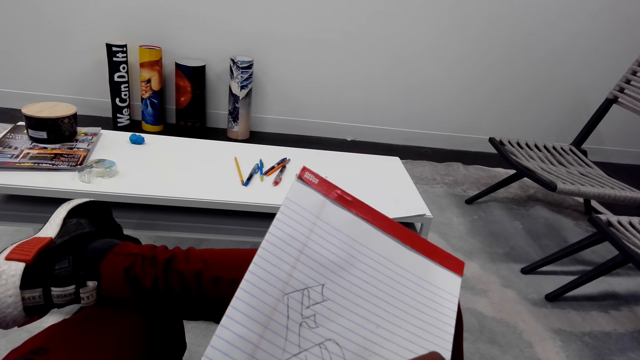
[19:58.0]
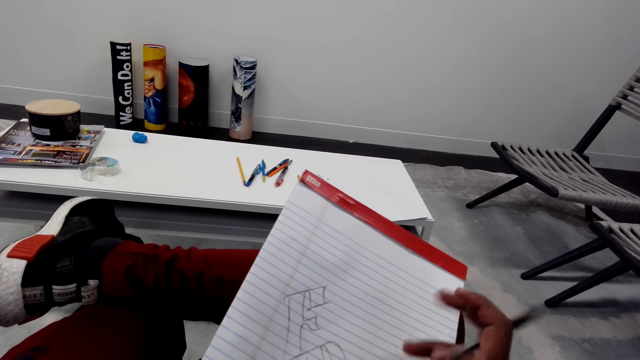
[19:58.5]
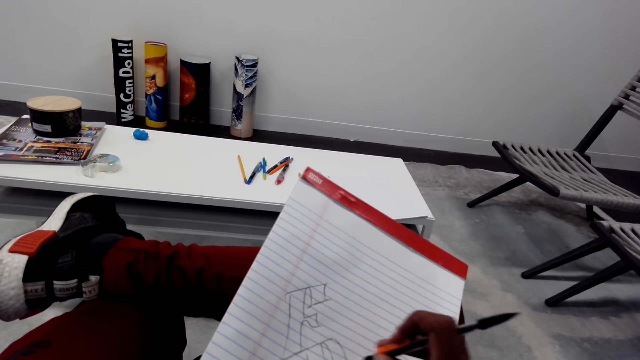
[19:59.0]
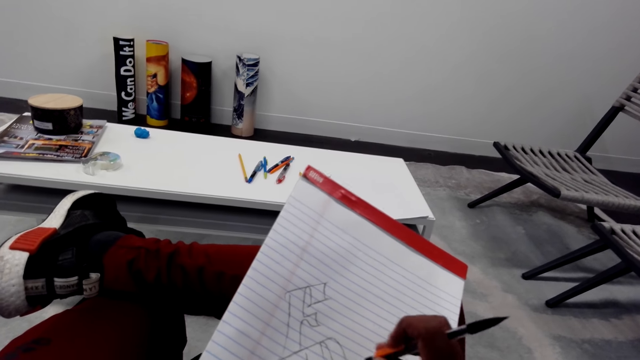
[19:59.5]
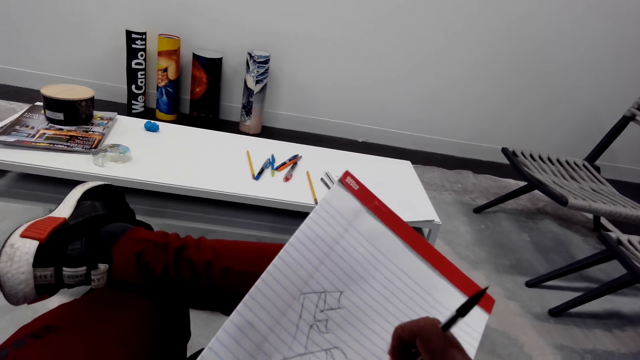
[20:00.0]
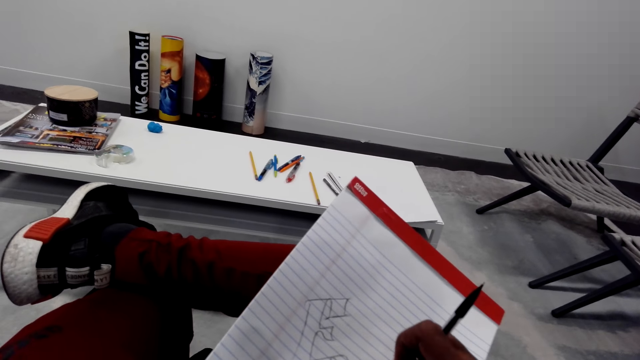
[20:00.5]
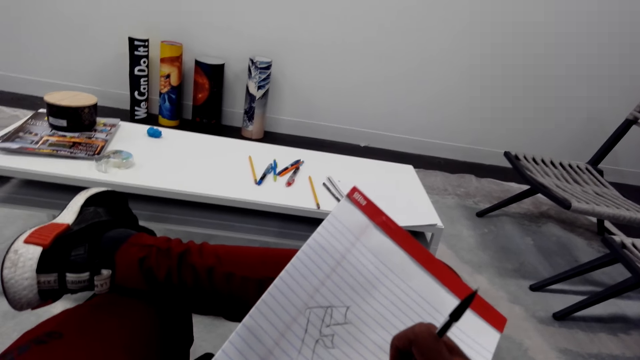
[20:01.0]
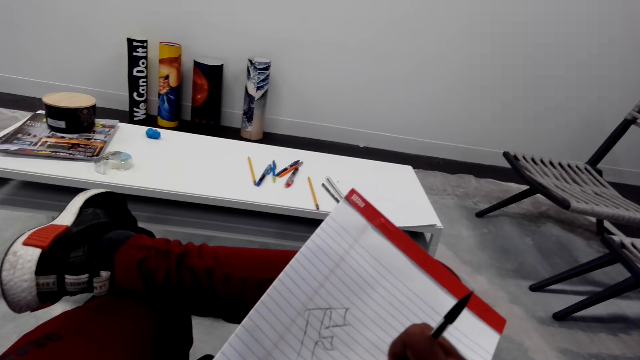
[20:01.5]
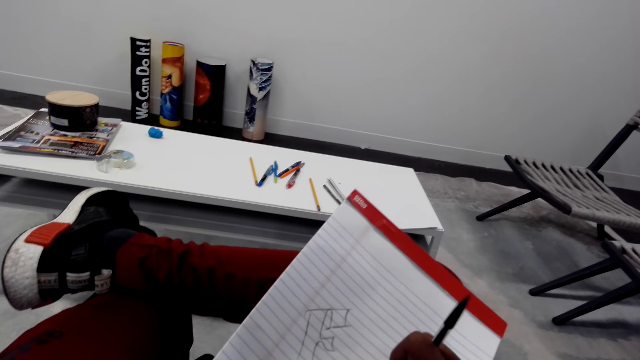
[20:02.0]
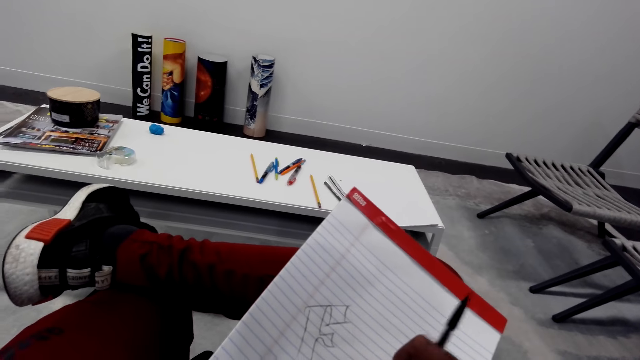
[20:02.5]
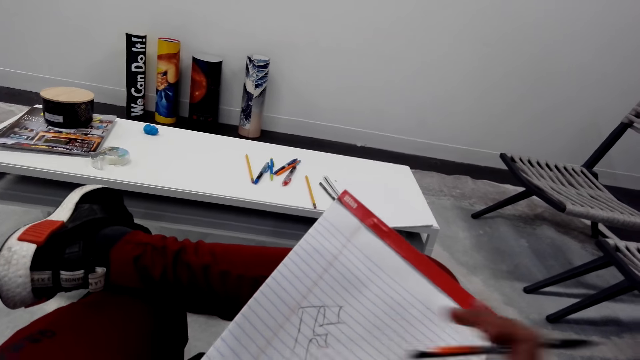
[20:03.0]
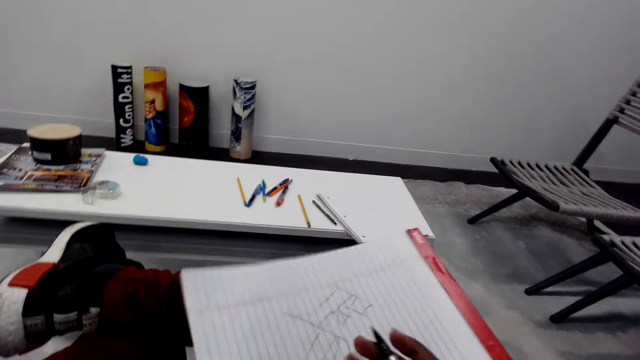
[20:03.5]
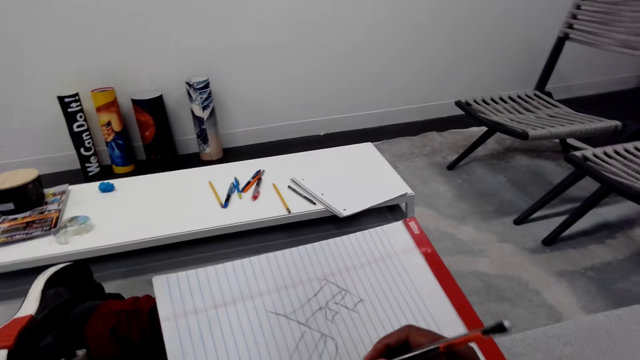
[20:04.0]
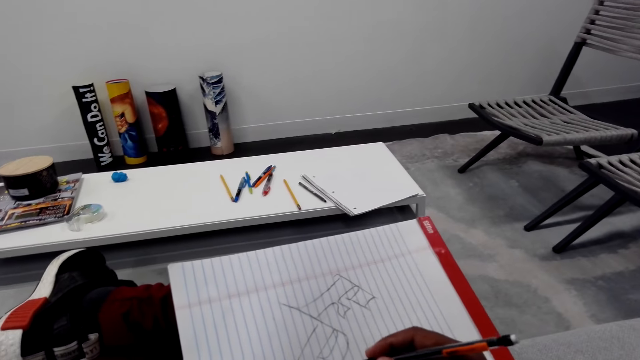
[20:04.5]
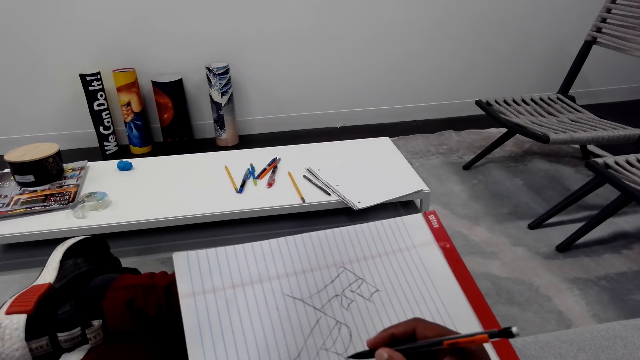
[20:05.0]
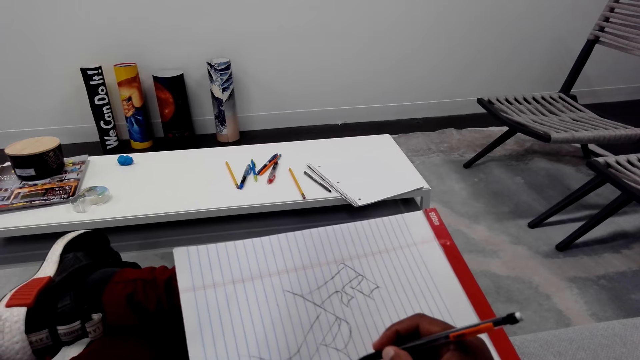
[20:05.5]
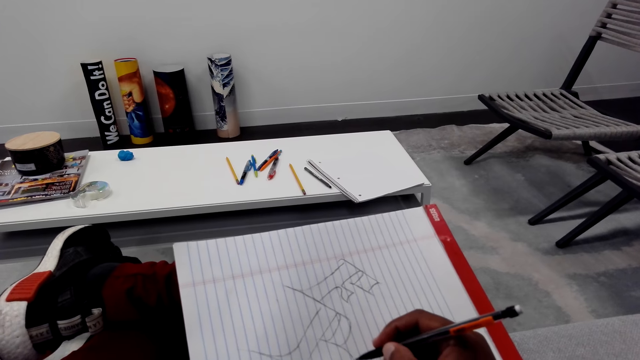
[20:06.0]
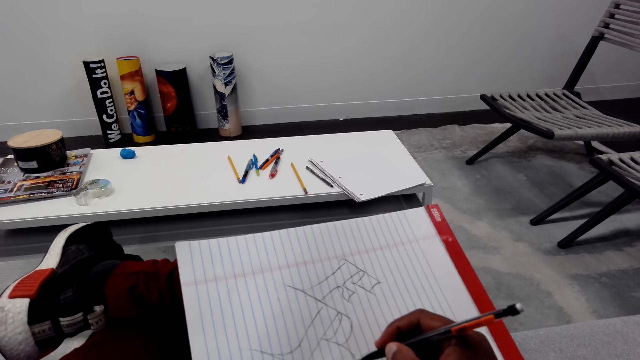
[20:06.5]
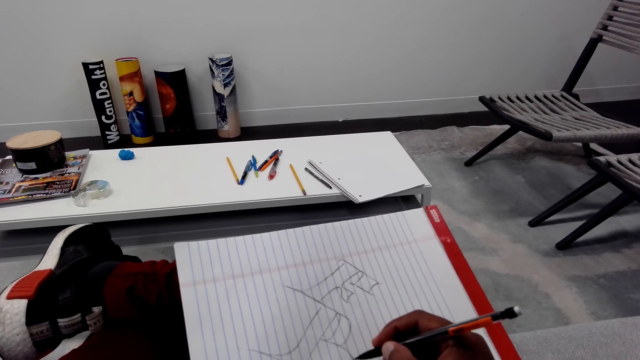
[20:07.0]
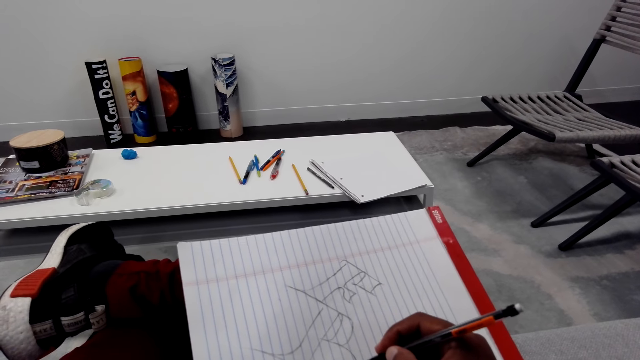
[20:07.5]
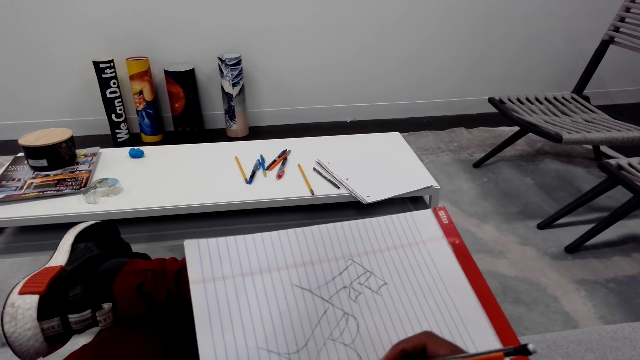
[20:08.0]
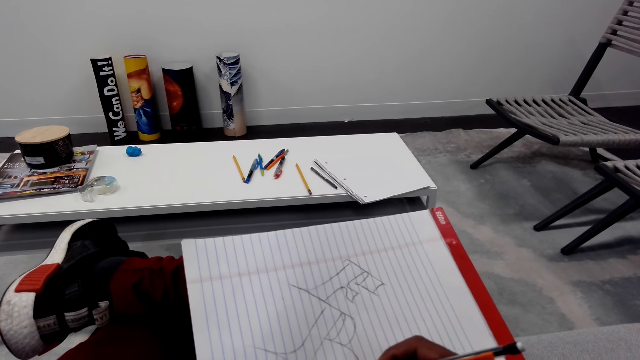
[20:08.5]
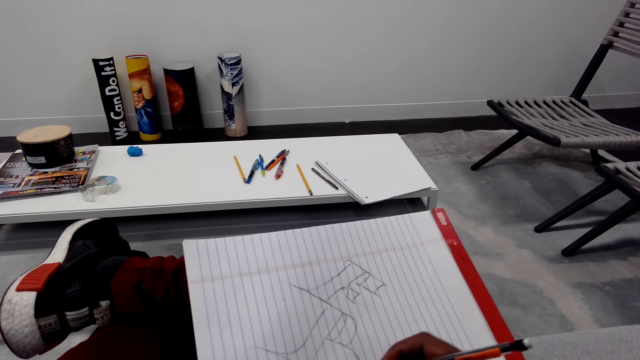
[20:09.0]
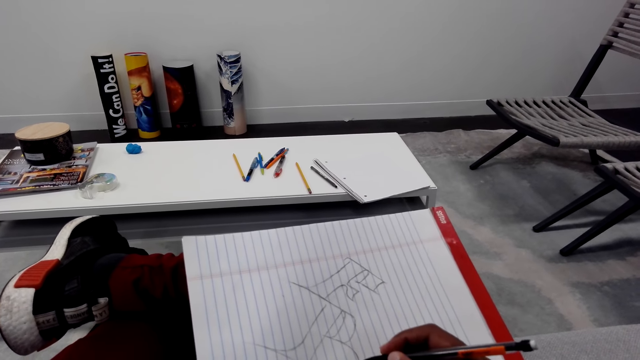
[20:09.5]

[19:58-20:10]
The camera wearer rubs the drawing. They wipe the book with a hand. They turn the book. They draw on the book.

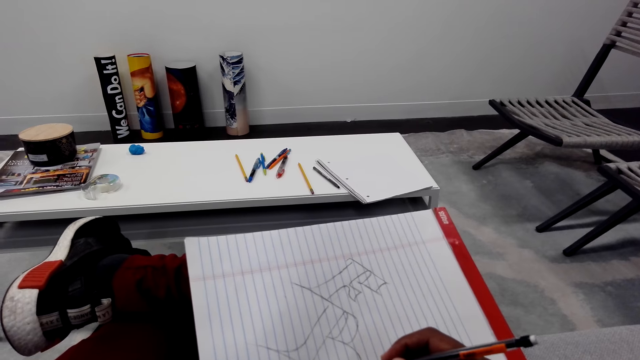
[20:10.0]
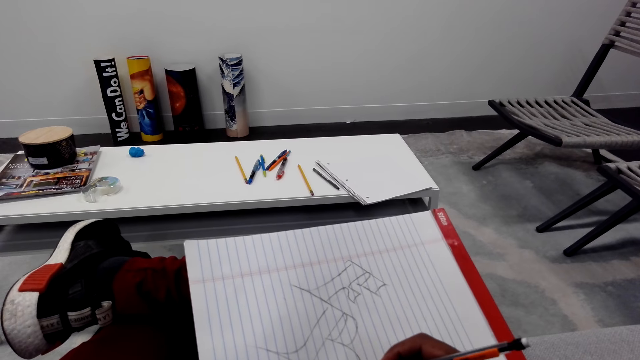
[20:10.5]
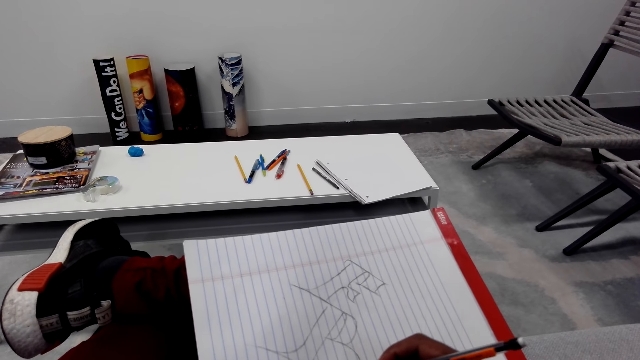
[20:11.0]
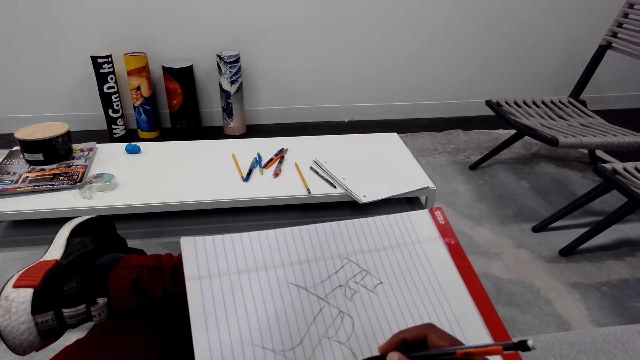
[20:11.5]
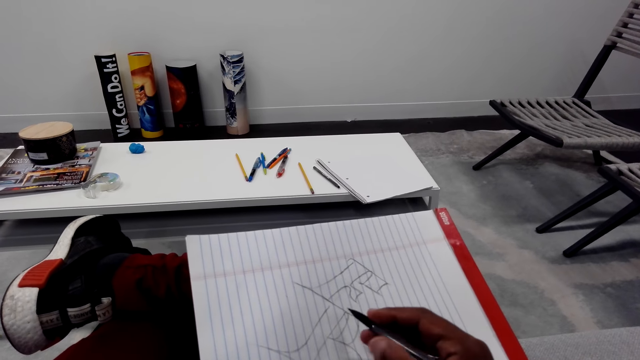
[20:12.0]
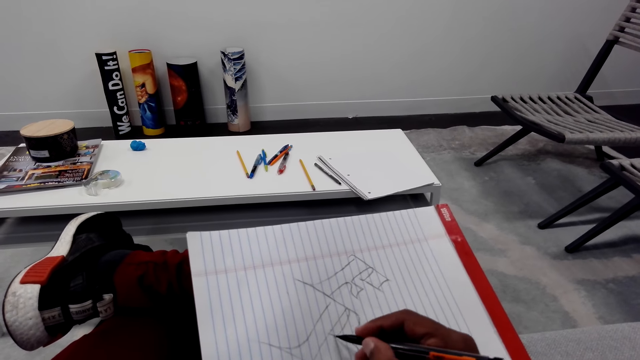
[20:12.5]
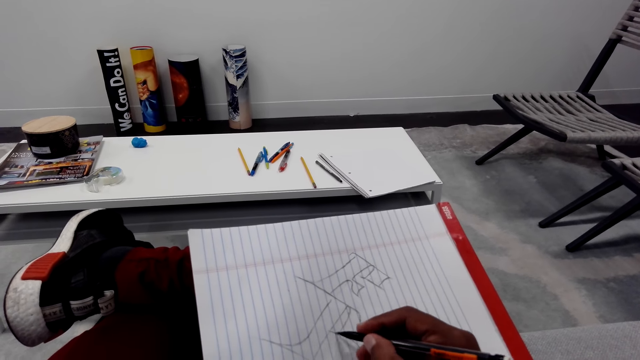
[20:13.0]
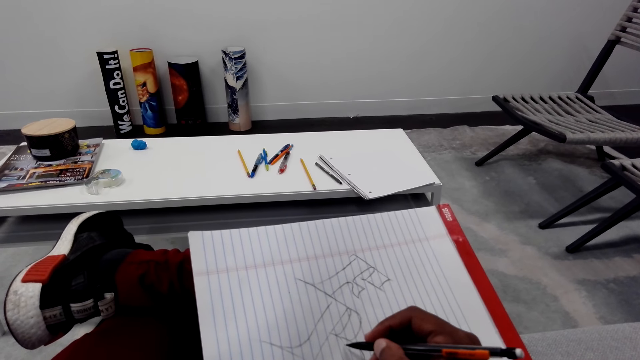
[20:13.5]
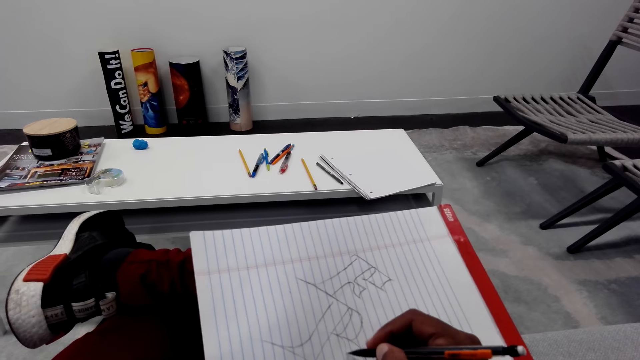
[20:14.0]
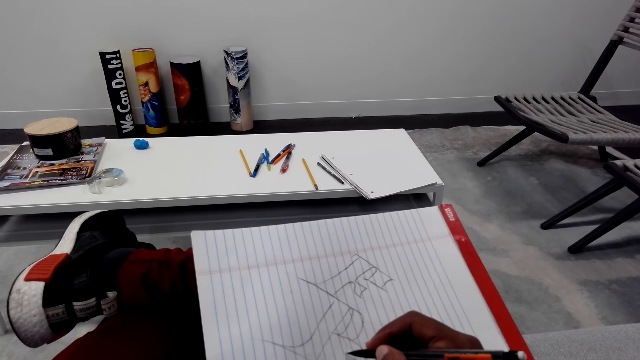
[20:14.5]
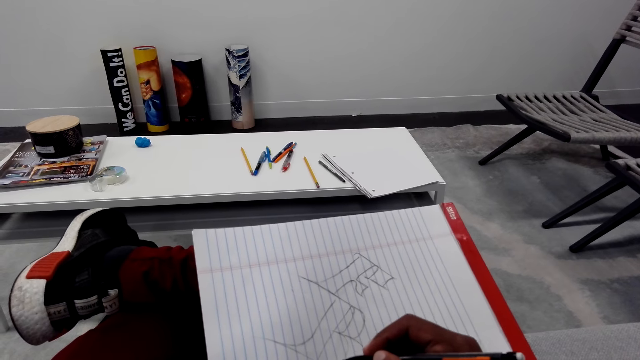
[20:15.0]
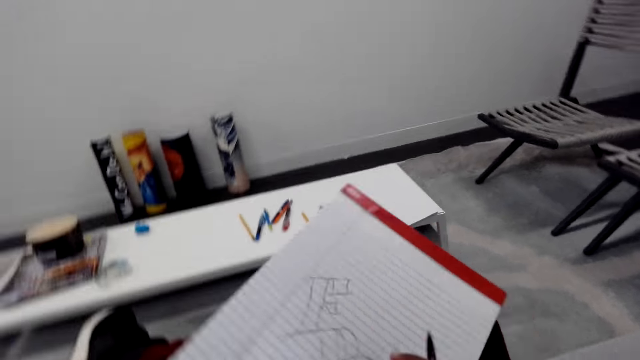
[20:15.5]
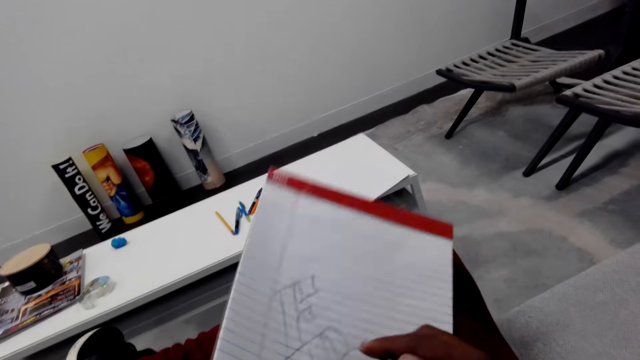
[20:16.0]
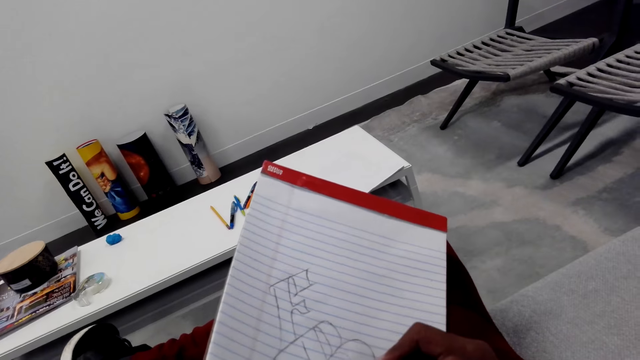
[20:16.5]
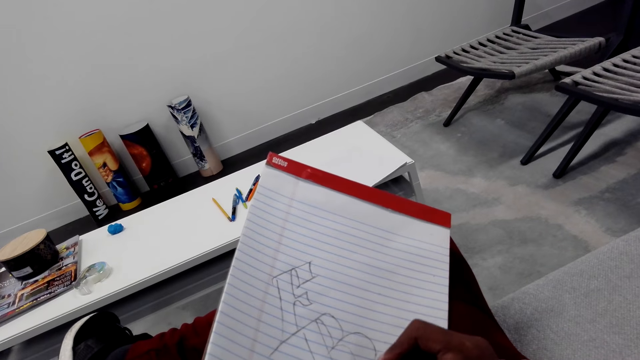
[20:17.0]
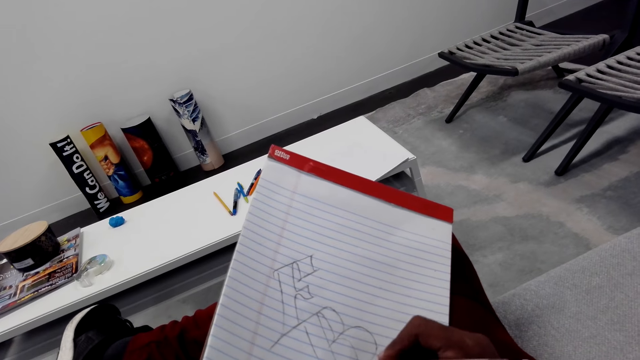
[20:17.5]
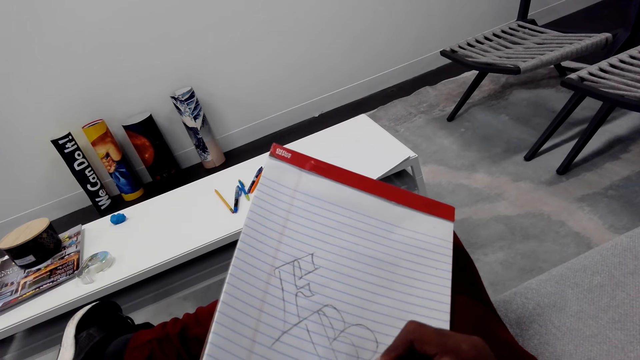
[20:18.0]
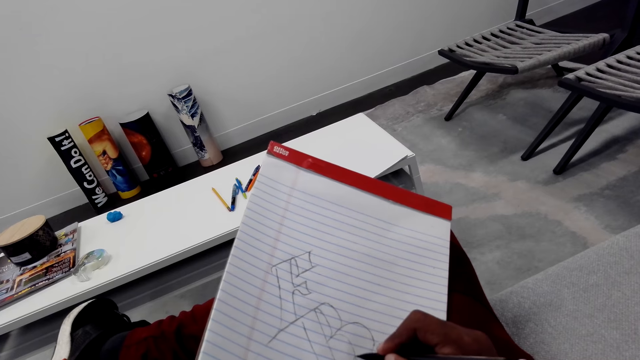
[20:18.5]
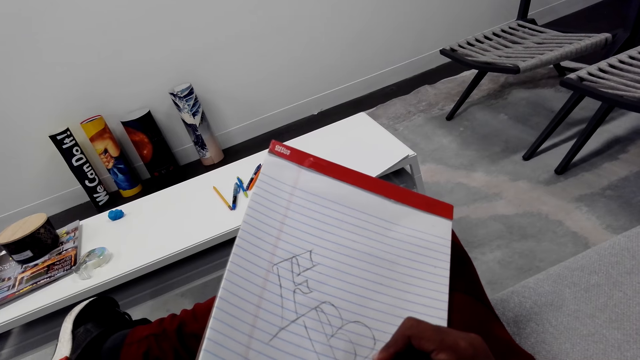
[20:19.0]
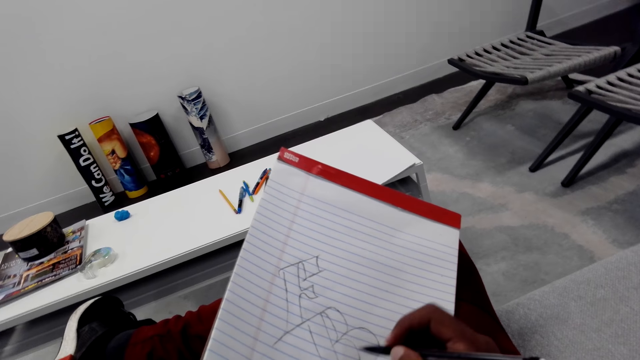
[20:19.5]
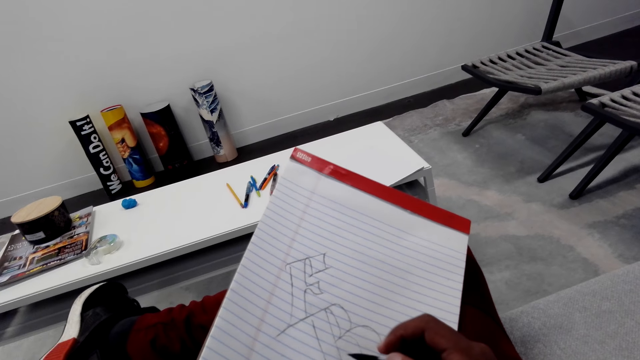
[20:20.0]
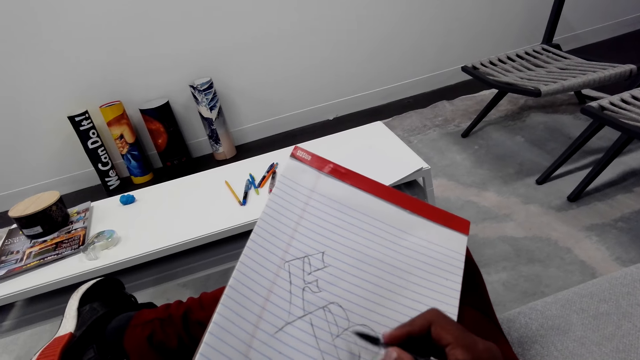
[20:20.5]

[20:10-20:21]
The camera wearer turns the book. They draw on the book.
